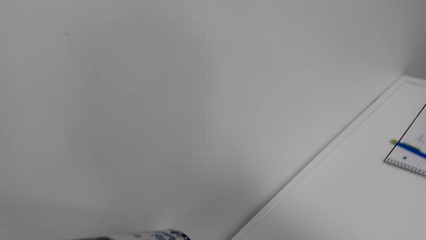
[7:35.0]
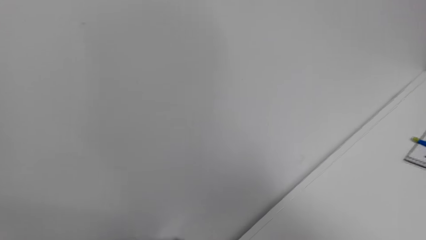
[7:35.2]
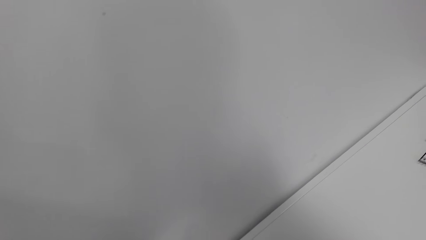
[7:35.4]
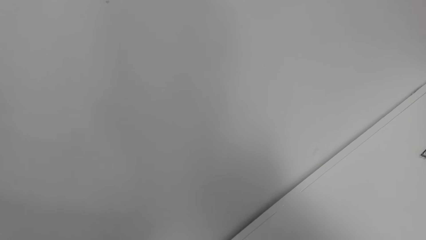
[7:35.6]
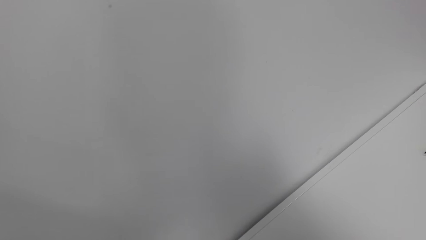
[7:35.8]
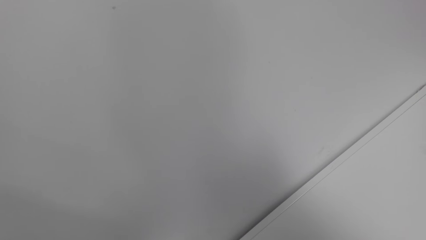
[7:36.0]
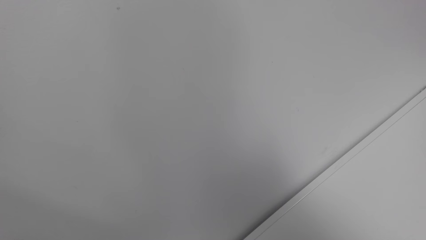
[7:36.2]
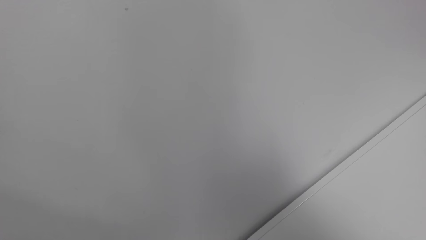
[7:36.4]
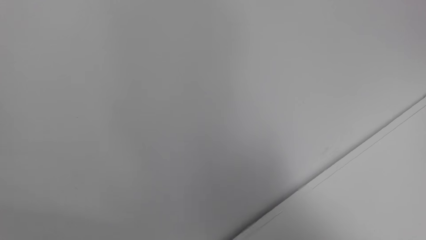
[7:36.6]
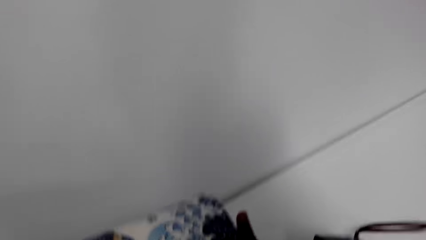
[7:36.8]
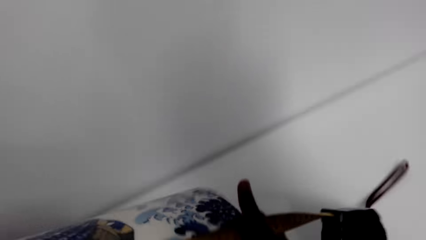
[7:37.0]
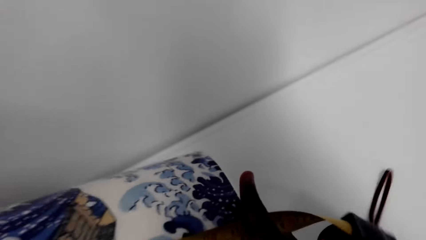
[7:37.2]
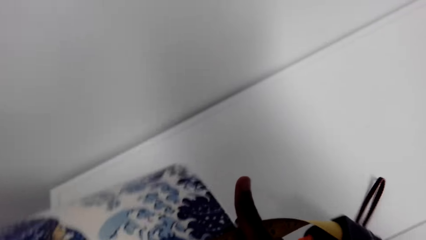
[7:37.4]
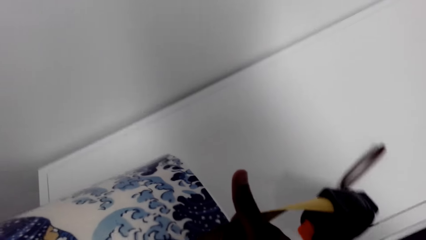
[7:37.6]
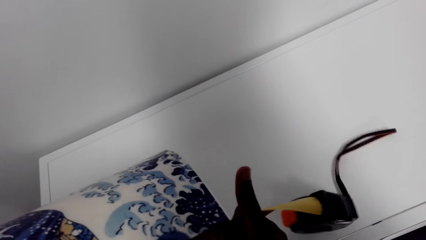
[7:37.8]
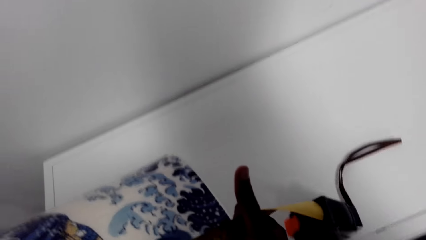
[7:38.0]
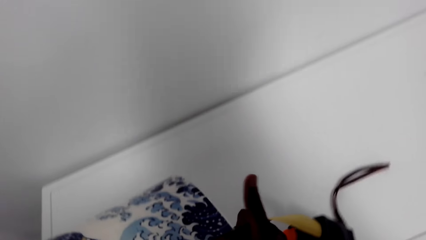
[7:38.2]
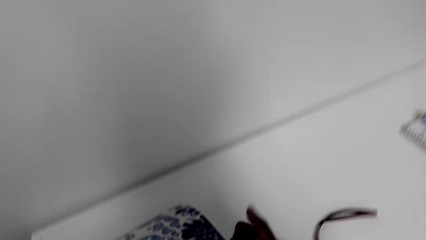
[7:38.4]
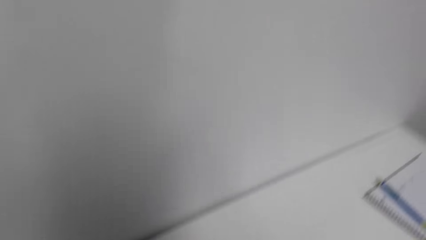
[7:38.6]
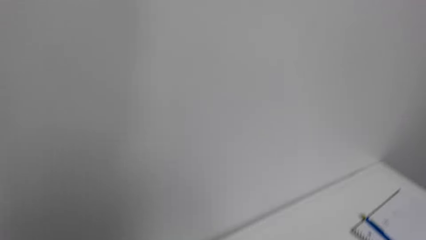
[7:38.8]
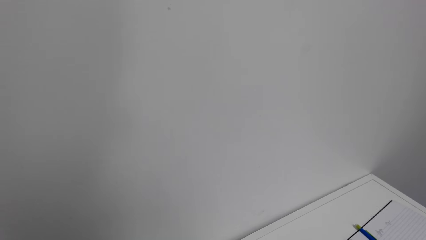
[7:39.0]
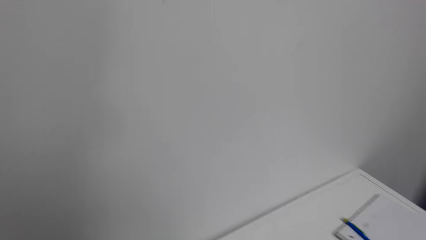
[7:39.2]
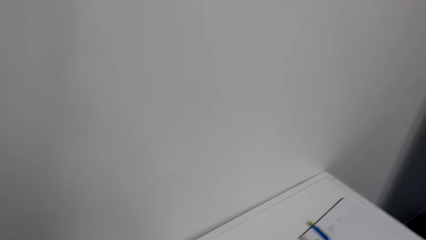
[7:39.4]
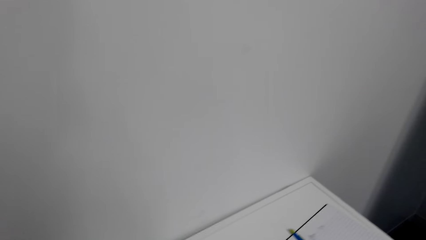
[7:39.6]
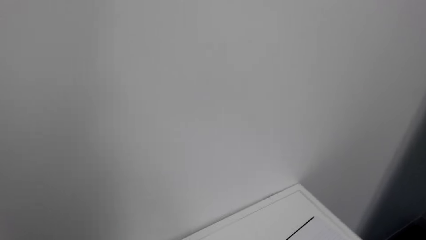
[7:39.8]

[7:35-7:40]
The camera wearer measures the poster.

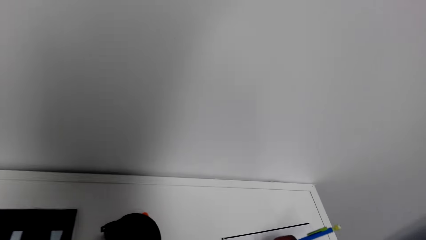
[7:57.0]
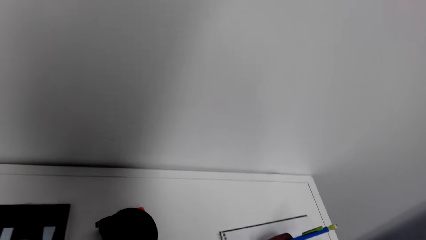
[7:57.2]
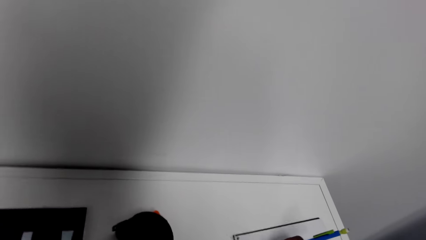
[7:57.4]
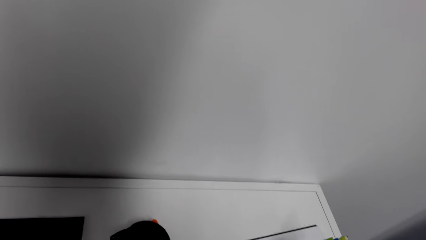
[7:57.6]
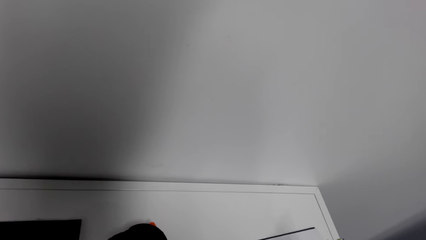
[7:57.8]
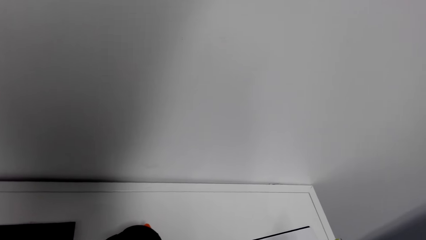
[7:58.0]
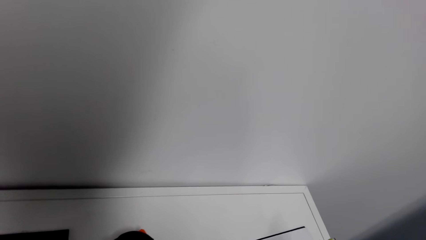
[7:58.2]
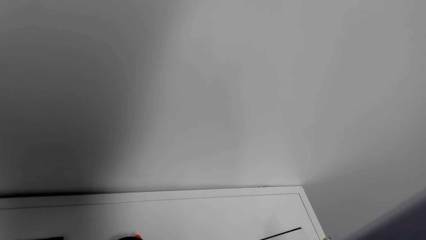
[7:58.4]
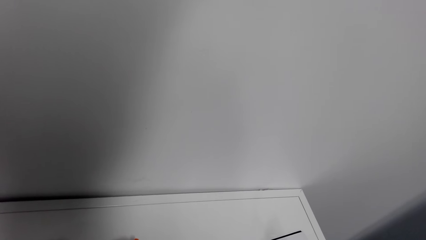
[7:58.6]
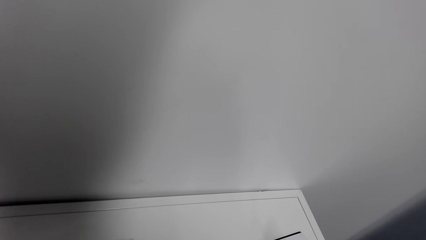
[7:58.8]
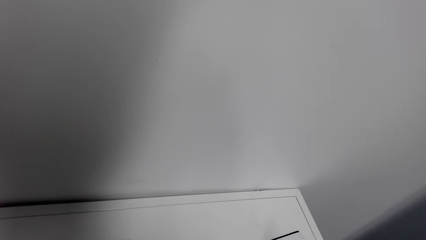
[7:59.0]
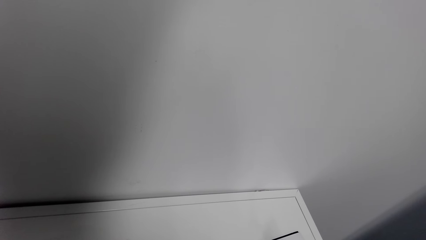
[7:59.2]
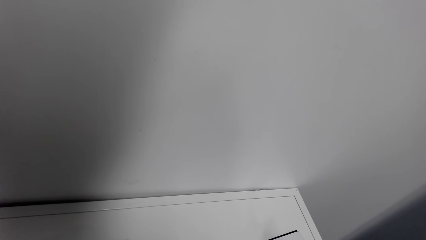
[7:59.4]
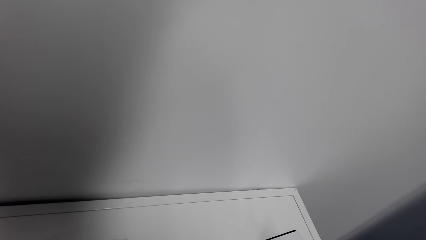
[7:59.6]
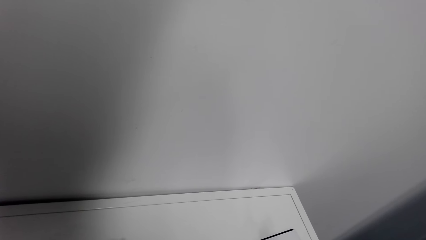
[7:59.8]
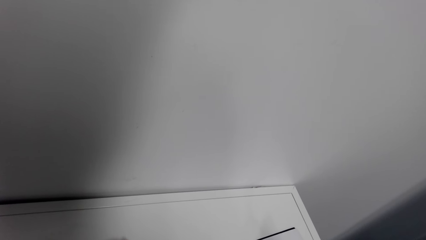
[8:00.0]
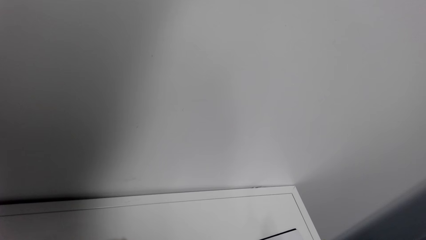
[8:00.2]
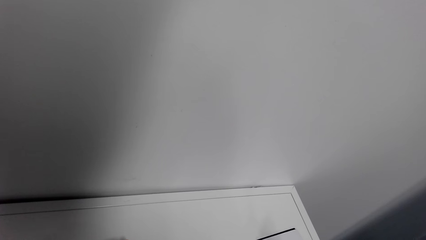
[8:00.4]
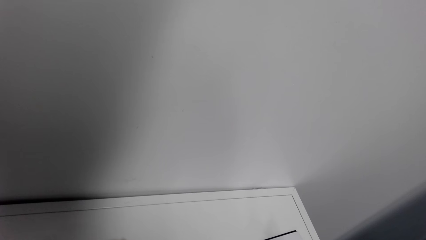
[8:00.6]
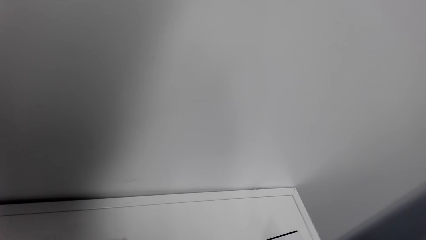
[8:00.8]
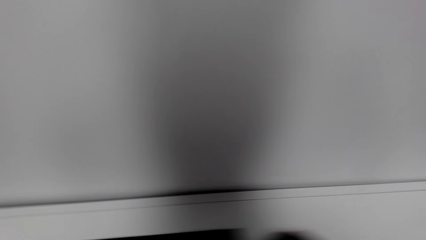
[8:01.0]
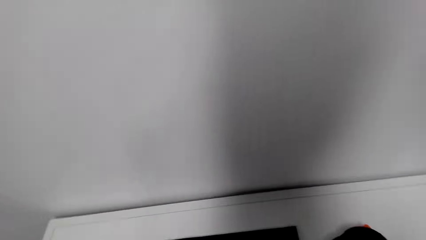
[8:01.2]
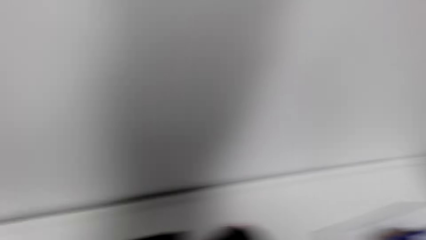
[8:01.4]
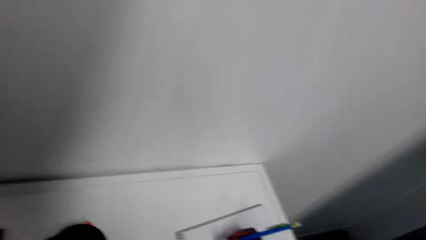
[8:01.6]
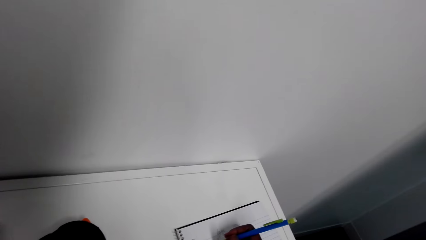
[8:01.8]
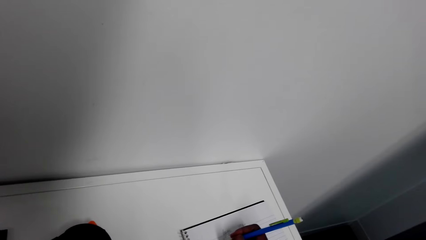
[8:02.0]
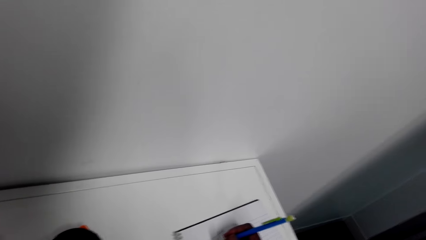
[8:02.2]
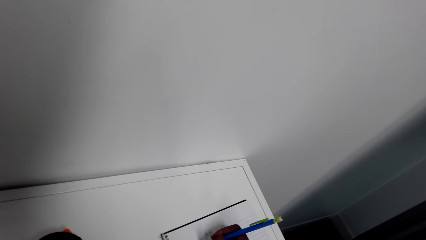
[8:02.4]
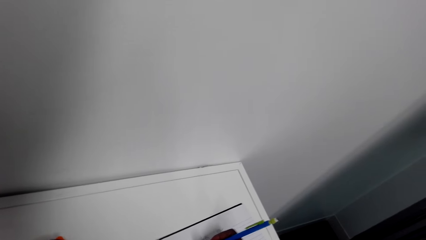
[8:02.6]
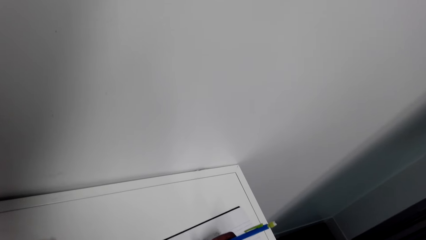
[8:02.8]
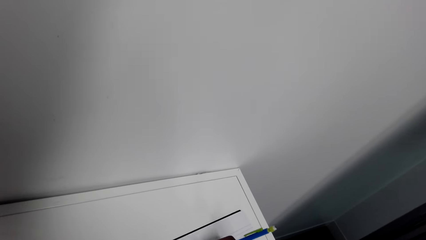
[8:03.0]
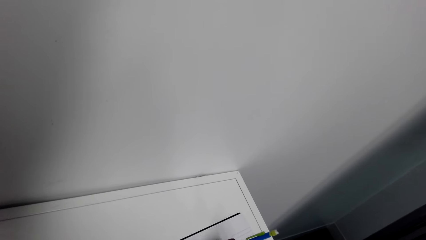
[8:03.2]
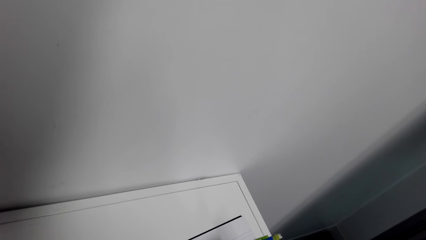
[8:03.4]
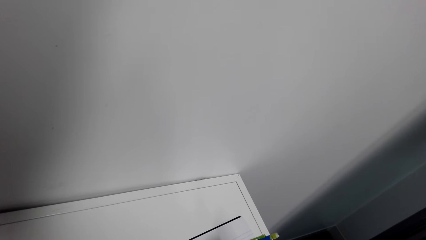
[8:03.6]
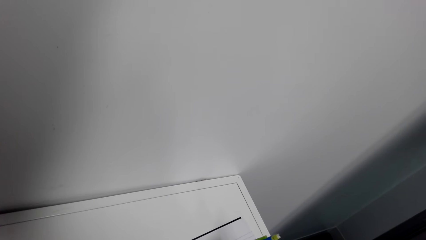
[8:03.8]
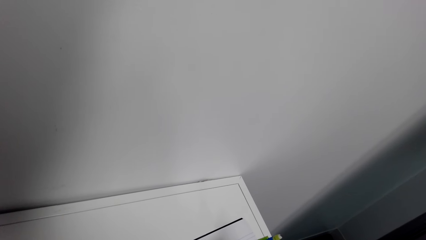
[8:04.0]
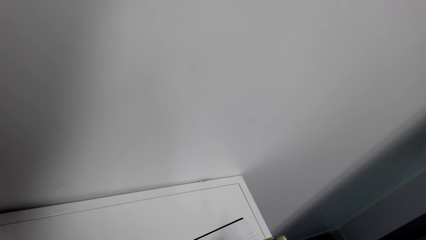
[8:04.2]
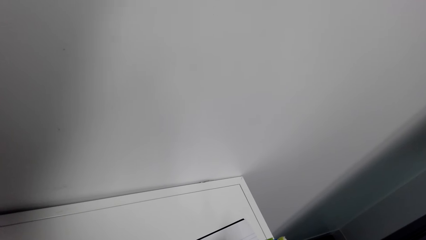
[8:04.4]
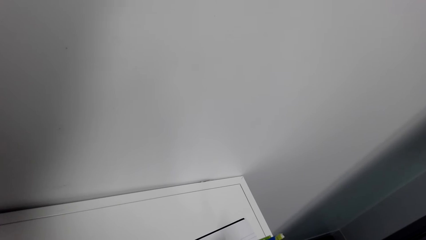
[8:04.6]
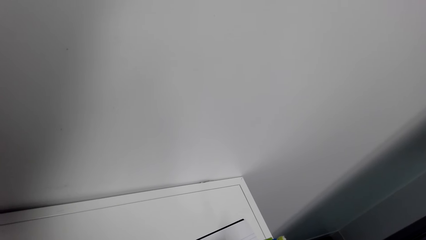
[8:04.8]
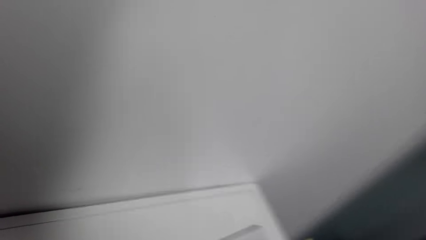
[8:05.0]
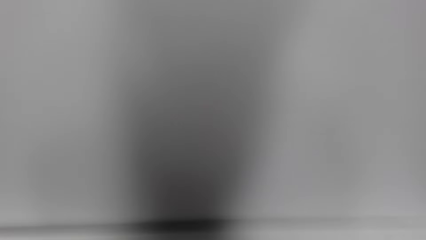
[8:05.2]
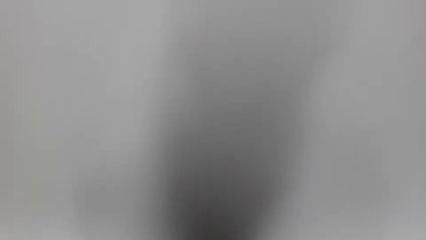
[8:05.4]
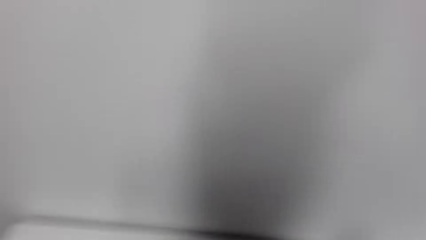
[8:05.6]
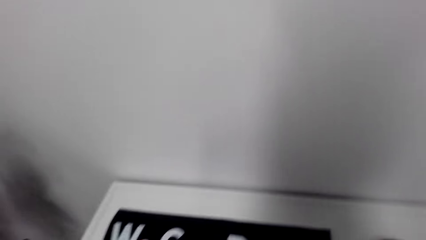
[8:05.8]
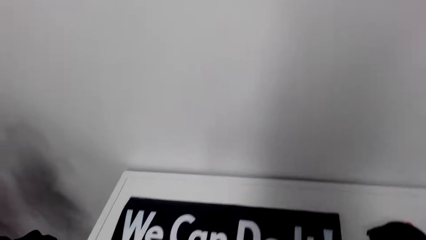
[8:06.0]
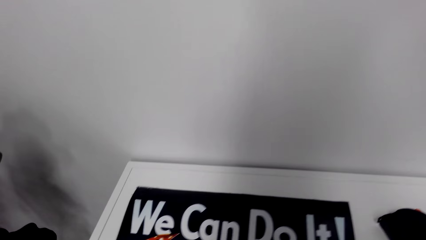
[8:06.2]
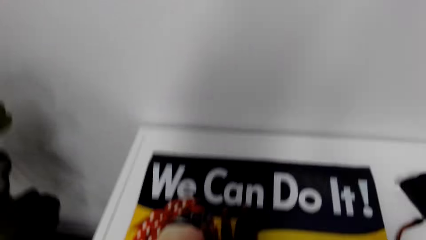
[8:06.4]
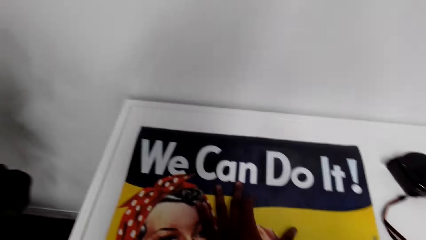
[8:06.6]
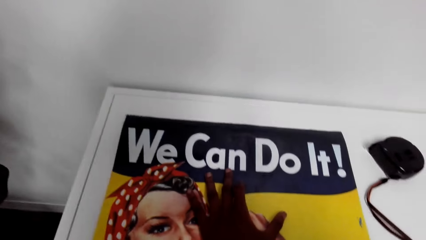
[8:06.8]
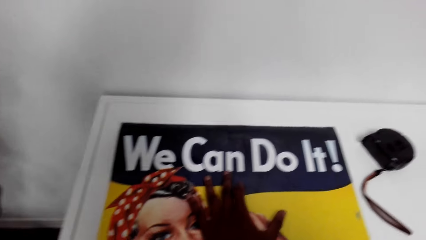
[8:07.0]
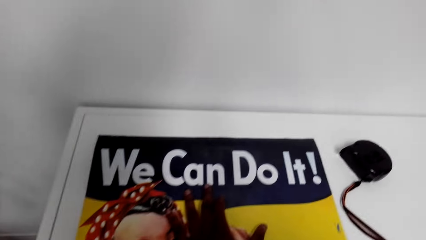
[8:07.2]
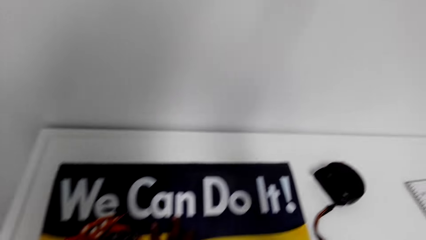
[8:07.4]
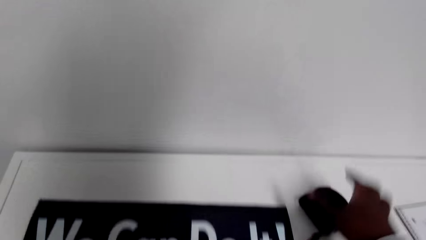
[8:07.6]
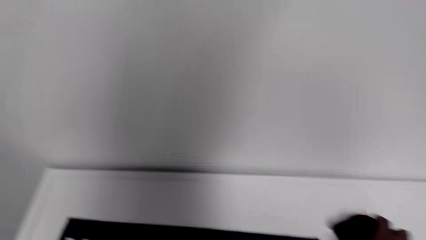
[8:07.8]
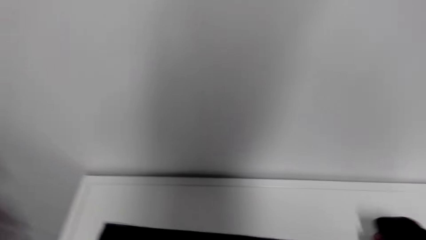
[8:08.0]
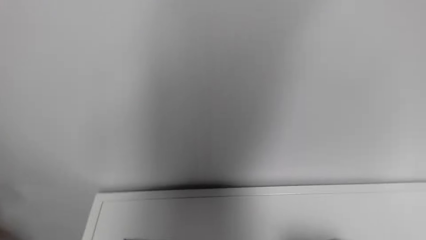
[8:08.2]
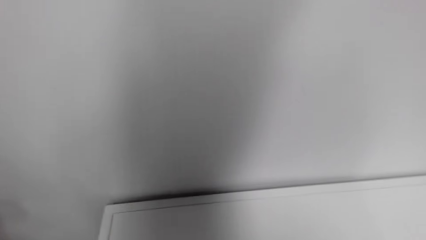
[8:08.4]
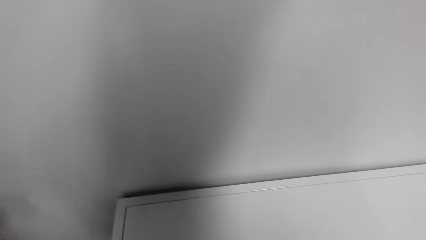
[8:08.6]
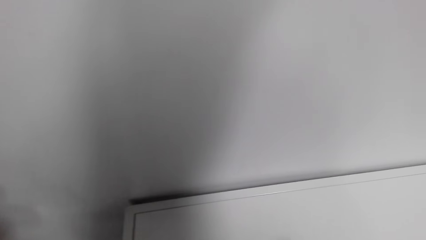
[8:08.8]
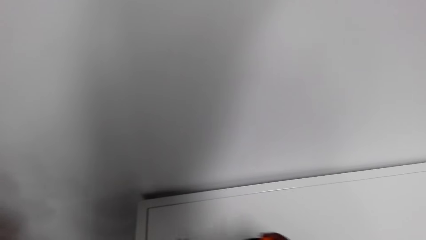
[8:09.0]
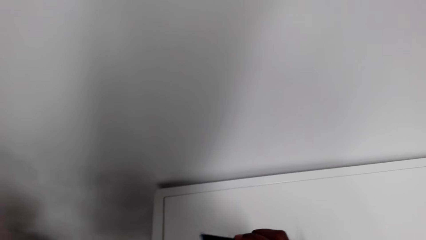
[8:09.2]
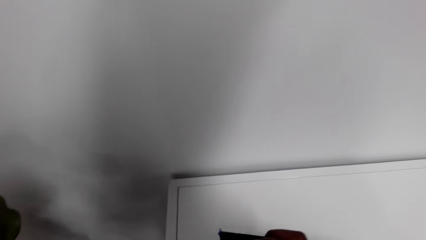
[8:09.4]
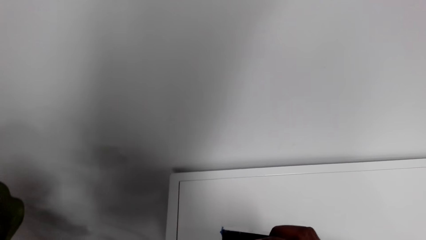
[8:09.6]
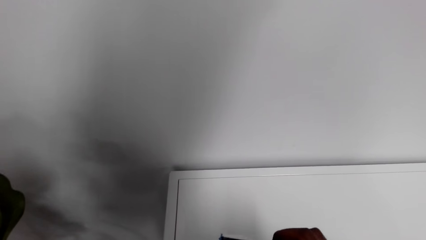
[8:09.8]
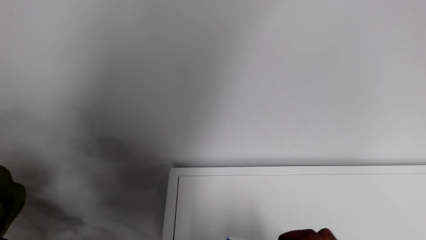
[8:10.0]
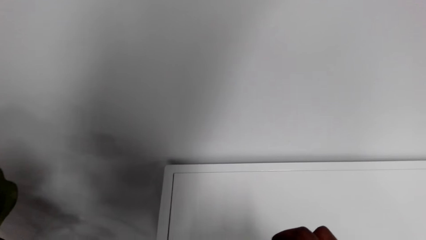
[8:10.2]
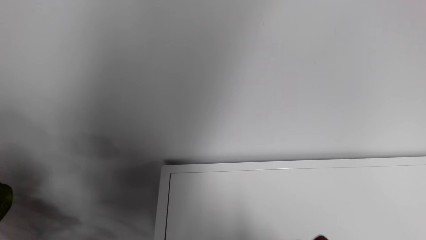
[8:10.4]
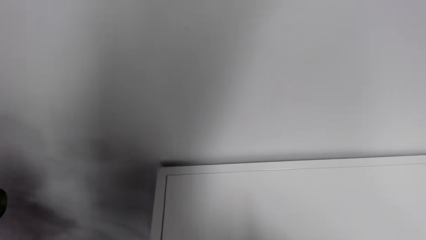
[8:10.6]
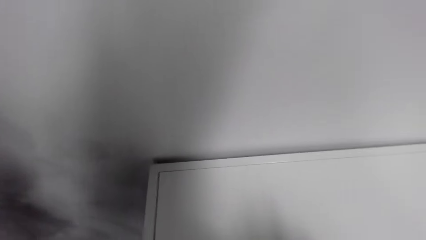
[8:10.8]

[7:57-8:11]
The camera wearer writes in a notebook. They look around the table. They pick up a tape measure on the table and measure the poster.
